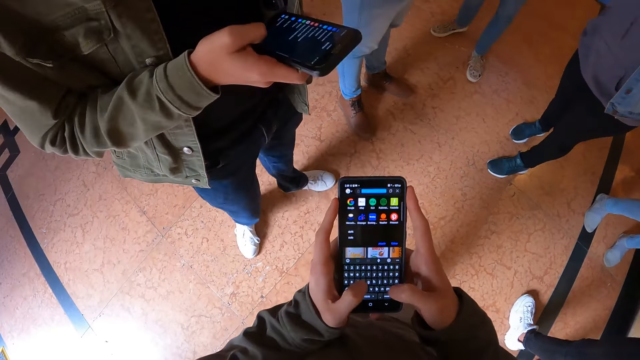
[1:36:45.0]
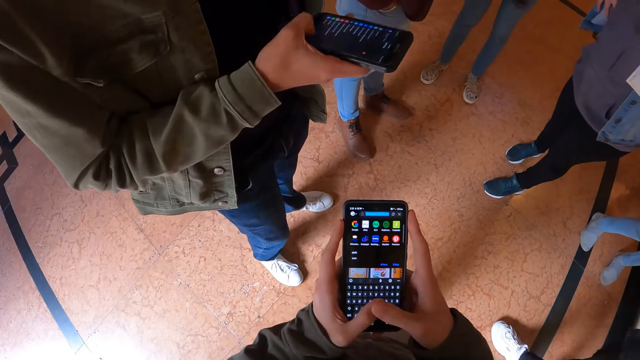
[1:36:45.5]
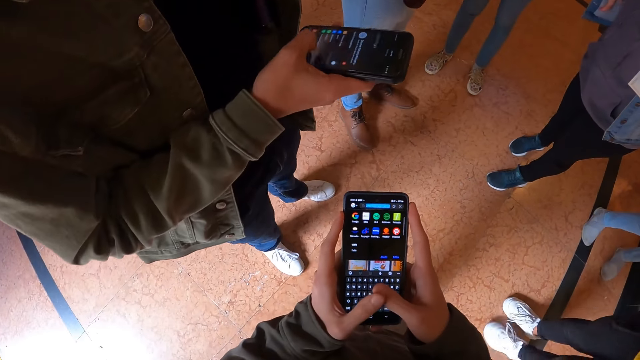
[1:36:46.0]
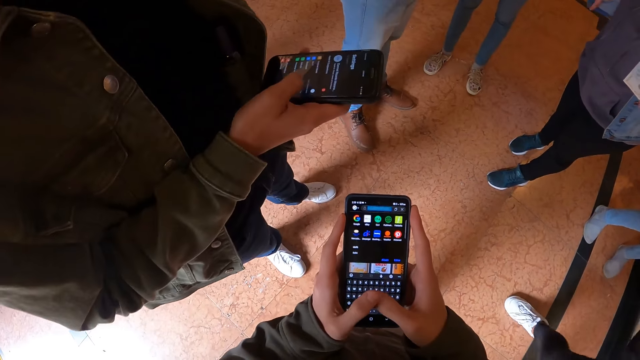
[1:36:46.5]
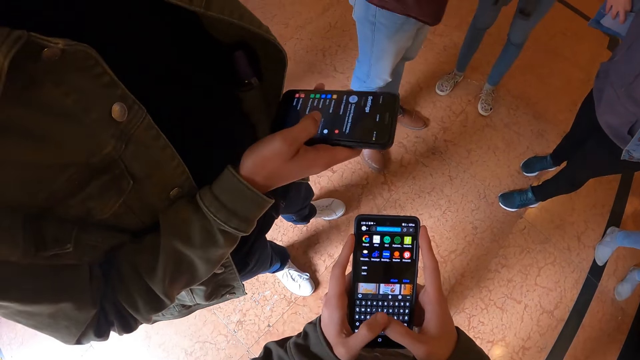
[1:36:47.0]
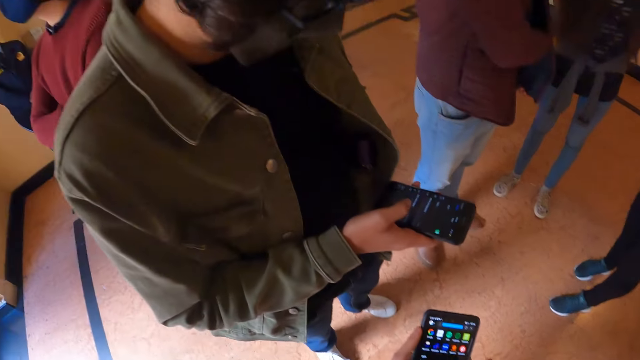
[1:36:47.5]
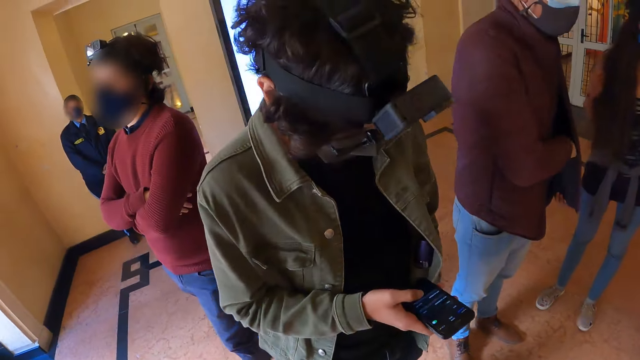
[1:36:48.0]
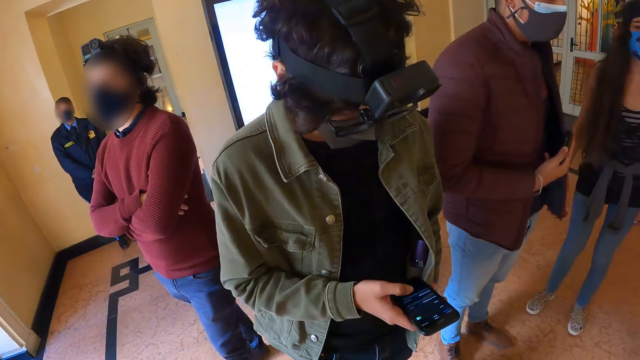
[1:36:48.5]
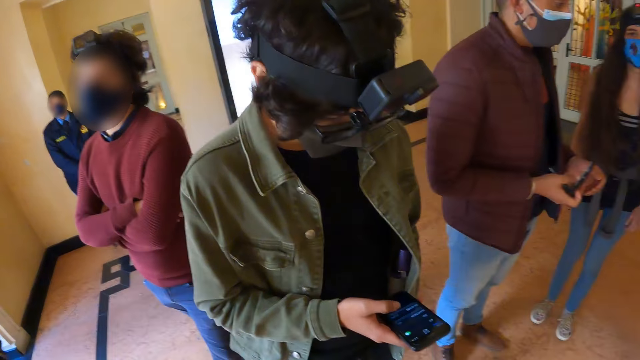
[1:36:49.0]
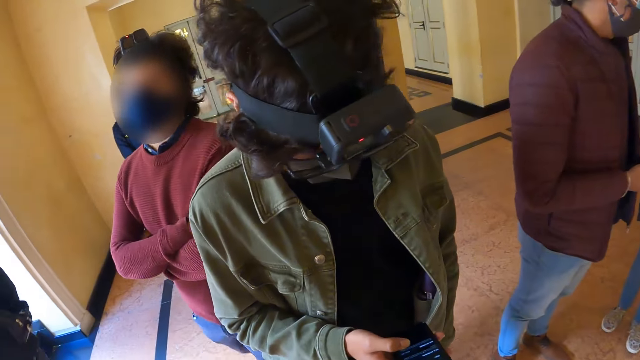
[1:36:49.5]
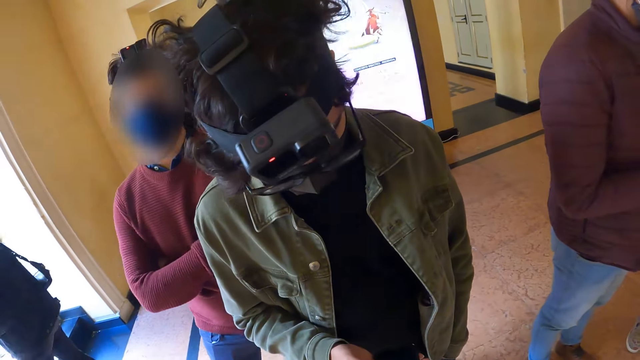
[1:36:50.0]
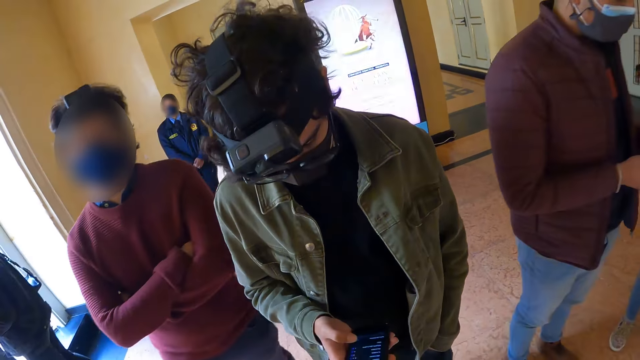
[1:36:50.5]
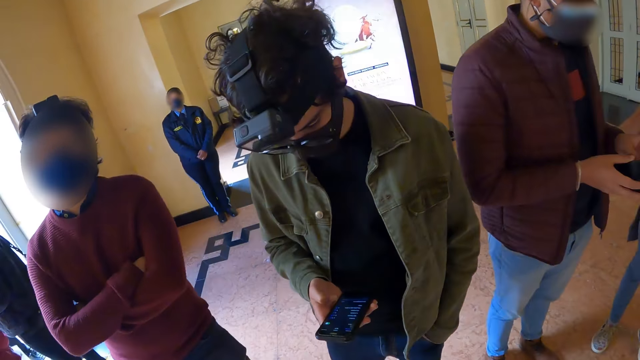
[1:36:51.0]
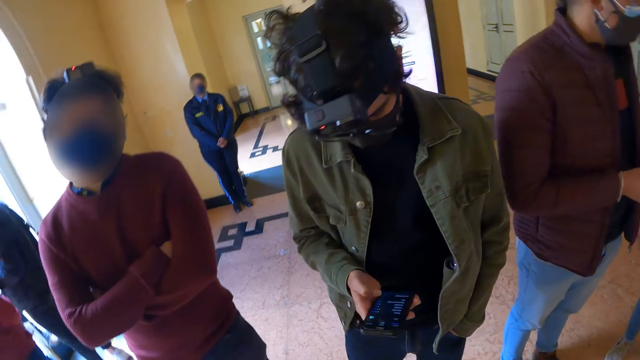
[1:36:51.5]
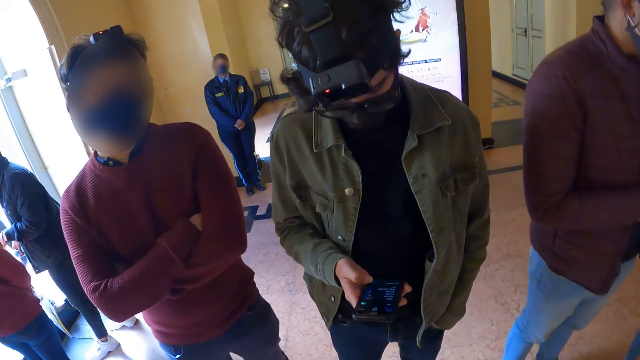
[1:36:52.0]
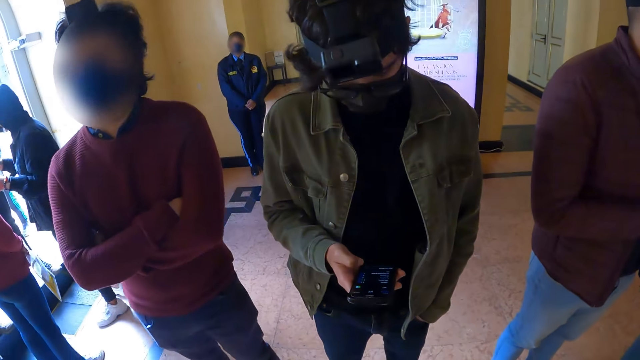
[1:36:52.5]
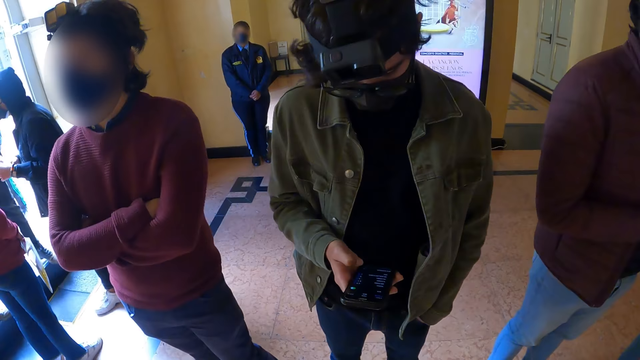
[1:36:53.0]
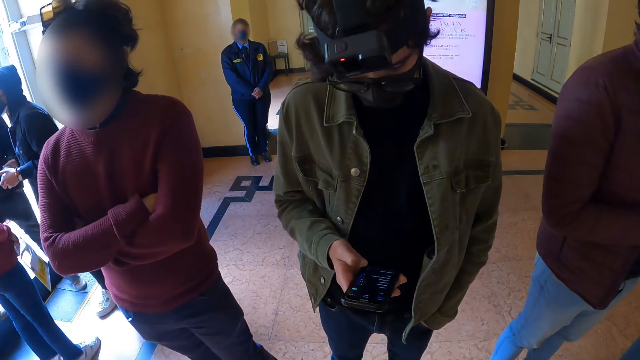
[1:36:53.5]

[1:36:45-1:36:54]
The camera wearer operates their phone. They interact with a man. They look at people around. Another man moves closer to the first man.

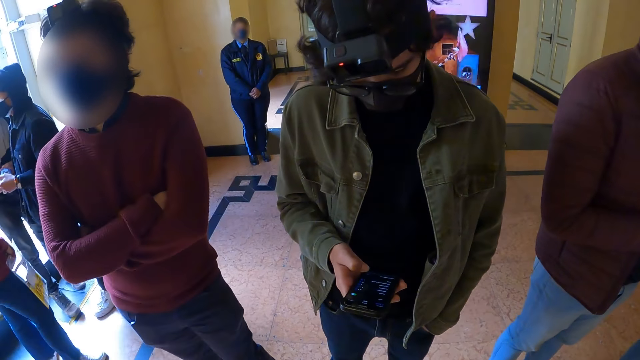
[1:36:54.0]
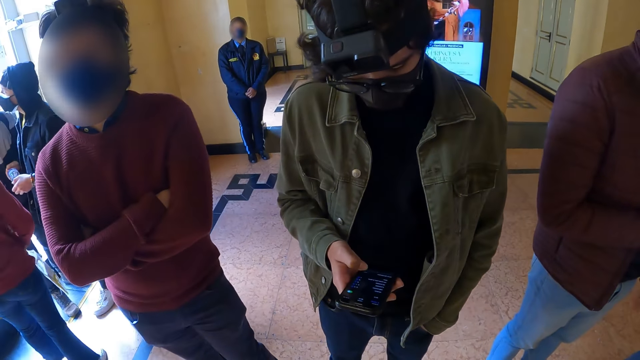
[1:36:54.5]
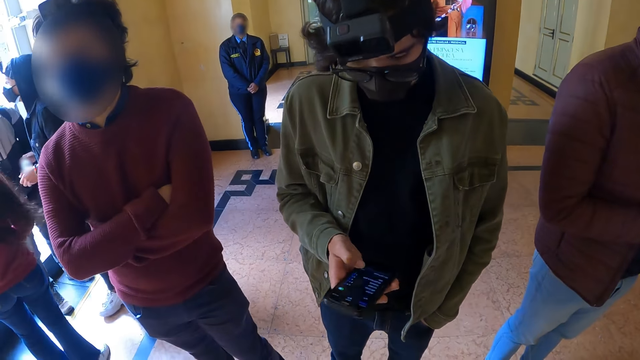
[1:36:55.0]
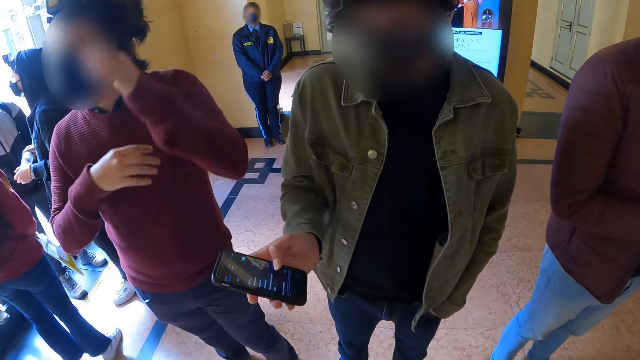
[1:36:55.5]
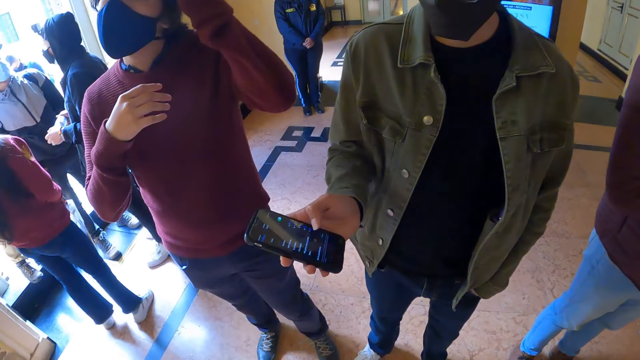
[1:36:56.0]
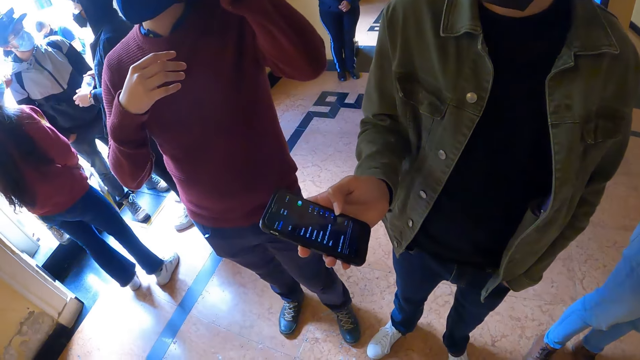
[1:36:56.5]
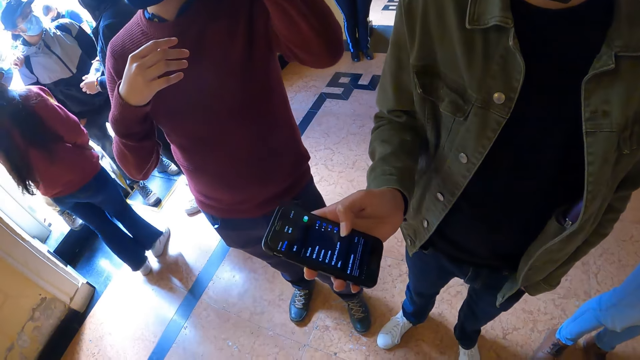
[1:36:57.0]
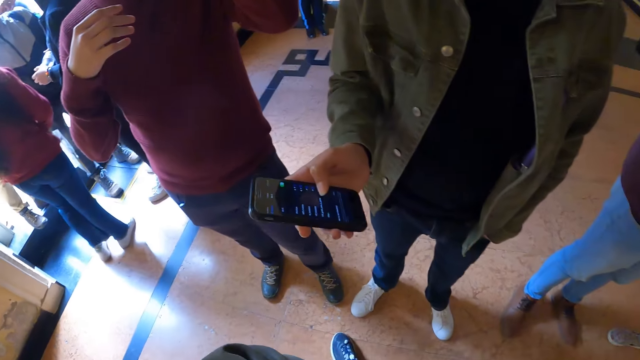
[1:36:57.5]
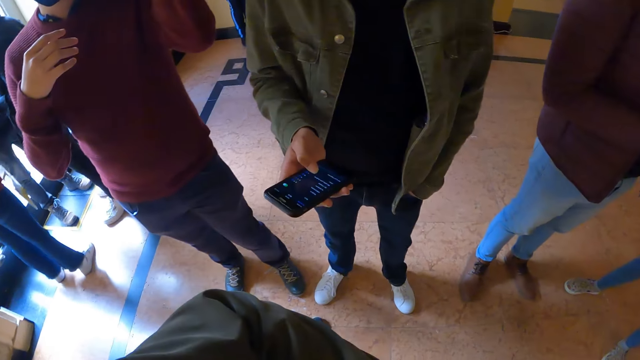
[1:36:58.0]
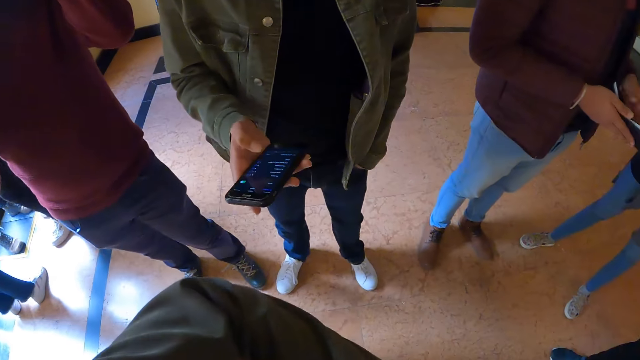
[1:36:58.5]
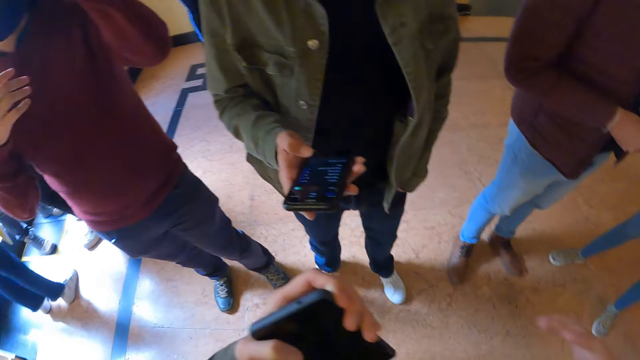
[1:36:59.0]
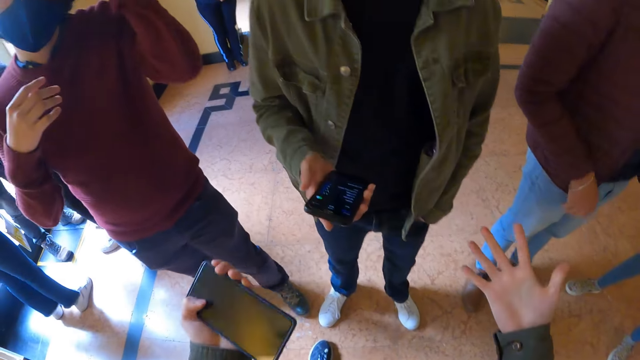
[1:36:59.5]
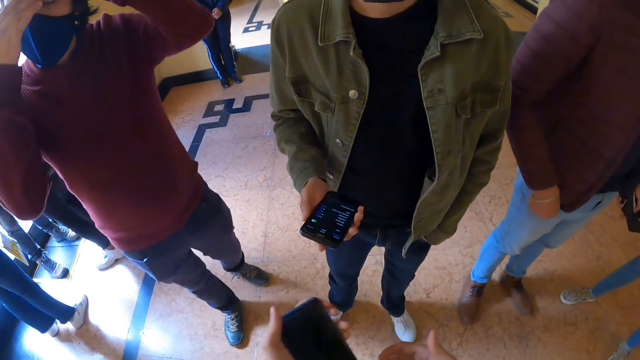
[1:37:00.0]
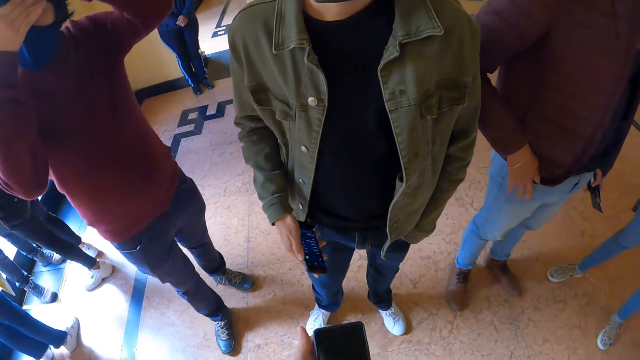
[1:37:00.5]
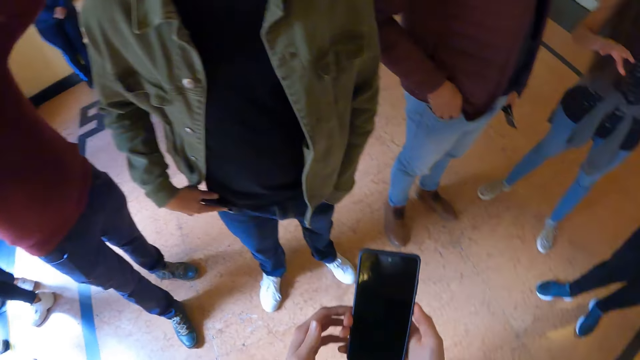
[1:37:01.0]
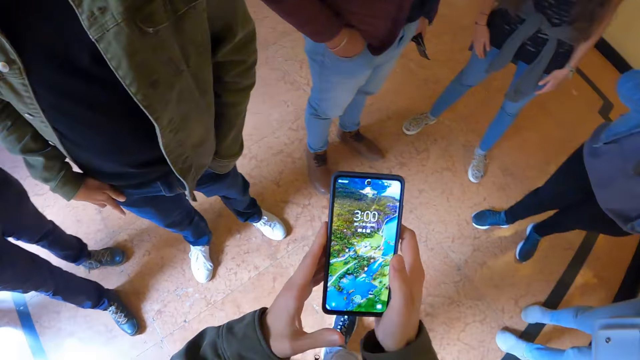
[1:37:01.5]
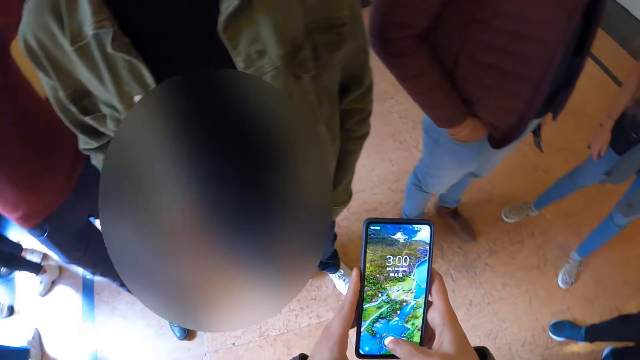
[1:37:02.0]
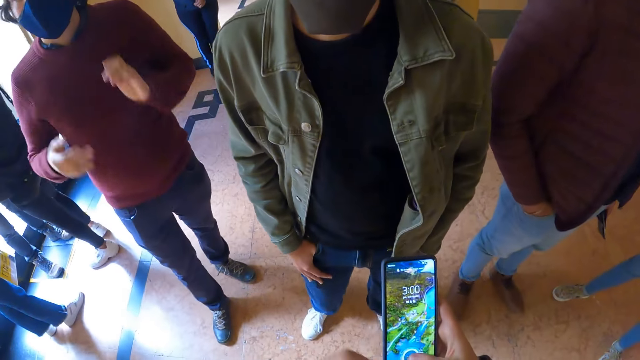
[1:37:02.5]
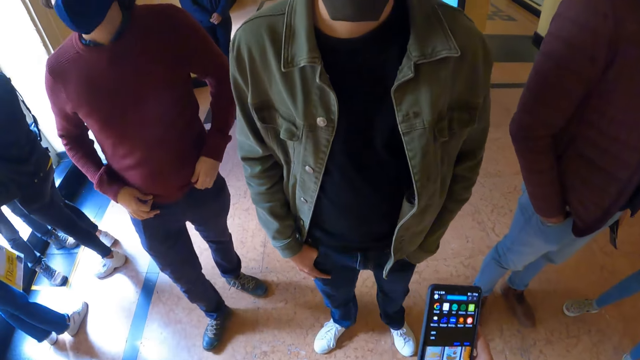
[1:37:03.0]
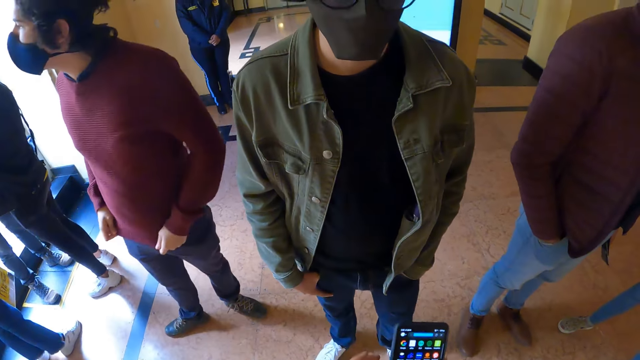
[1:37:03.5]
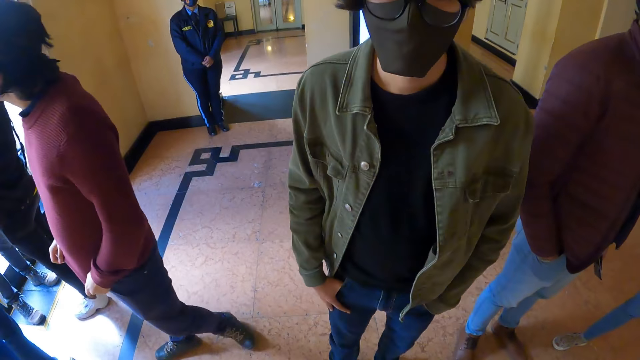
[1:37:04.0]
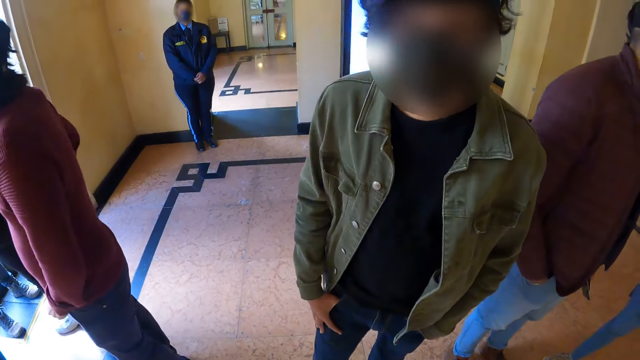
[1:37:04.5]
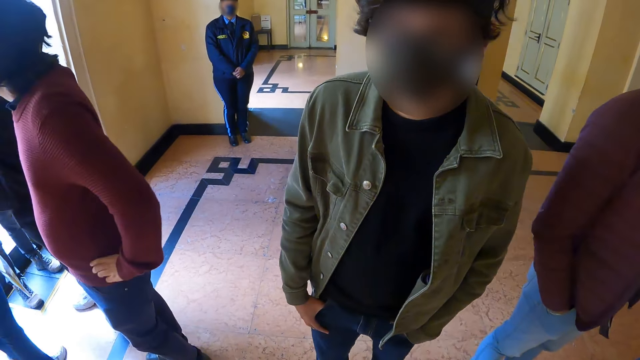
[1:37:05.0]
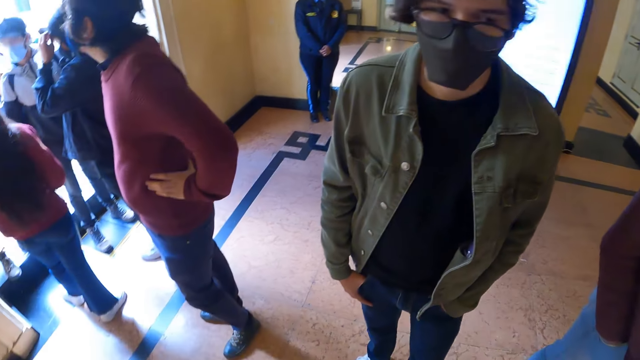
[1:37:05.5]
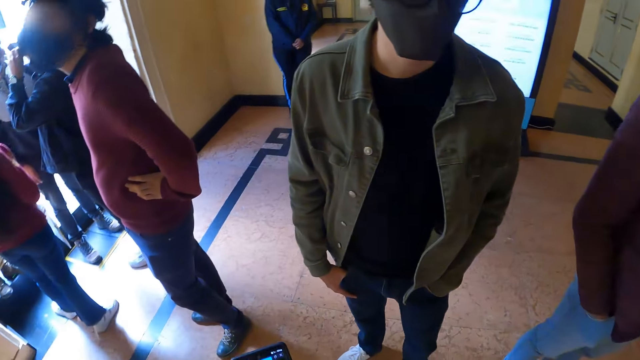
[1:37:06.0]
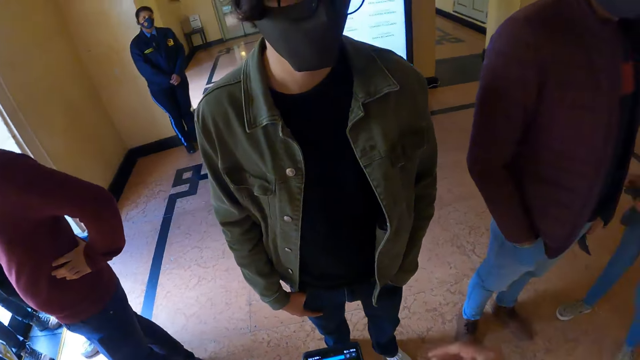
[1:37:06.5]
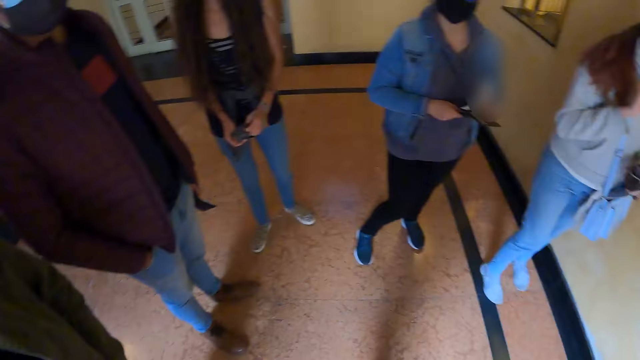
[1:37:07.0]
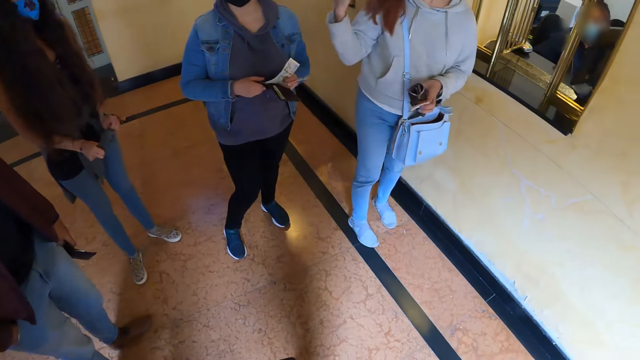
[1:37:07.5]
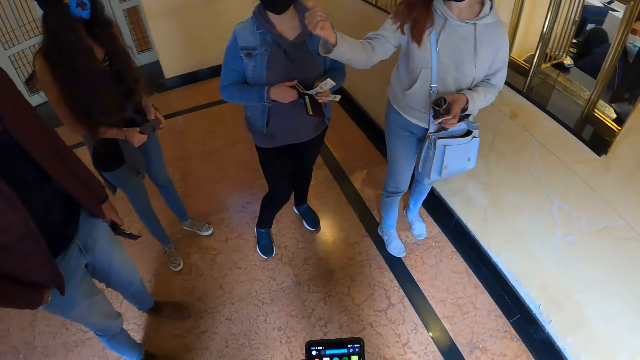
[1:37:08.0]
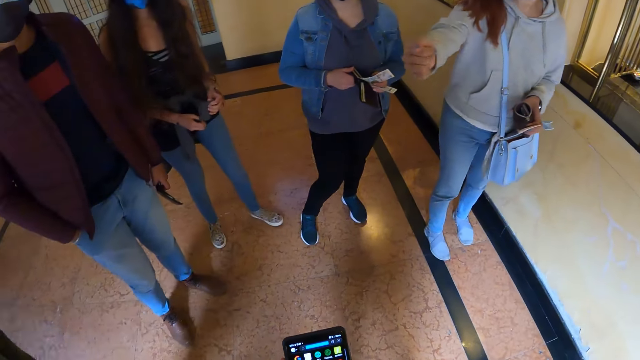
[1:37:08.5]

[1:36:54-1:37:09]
A man shows his phone to the camera wearer. The camera wearer does a hand gesture. They talk with the people around them. They operate their phone with both hands. They look around. They gesture with hands. They look around. A woman interacts with friends with gestures.
